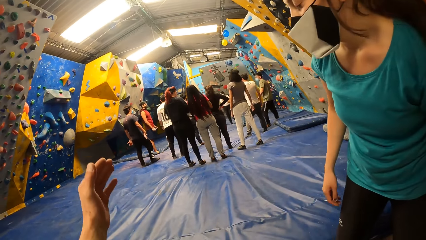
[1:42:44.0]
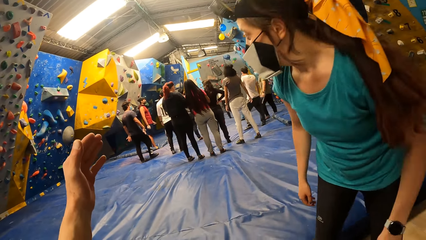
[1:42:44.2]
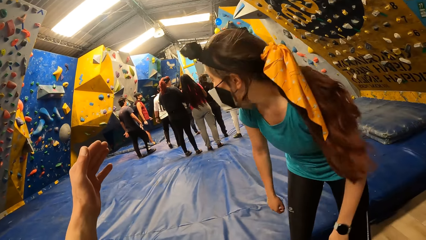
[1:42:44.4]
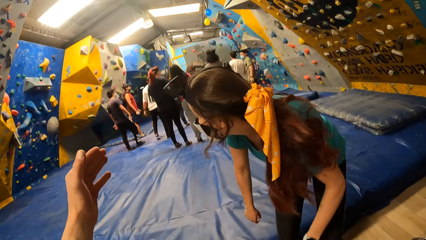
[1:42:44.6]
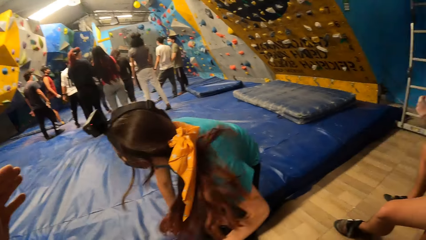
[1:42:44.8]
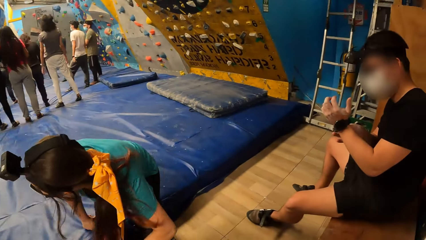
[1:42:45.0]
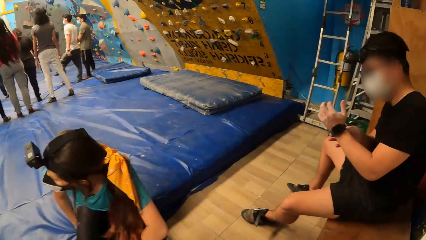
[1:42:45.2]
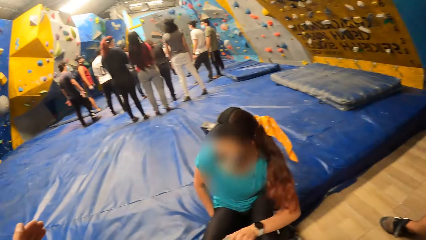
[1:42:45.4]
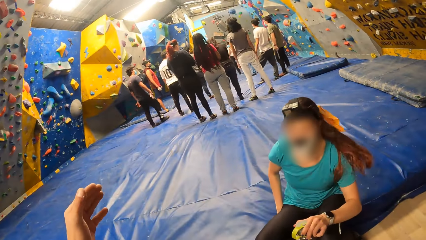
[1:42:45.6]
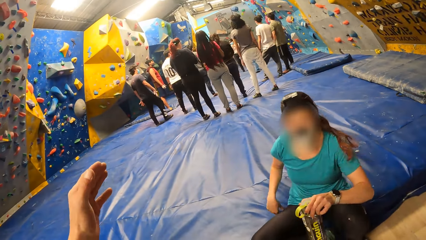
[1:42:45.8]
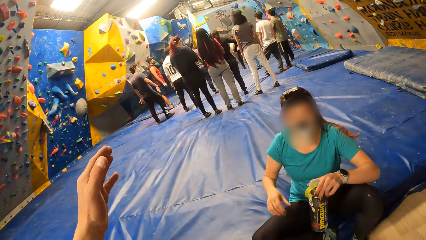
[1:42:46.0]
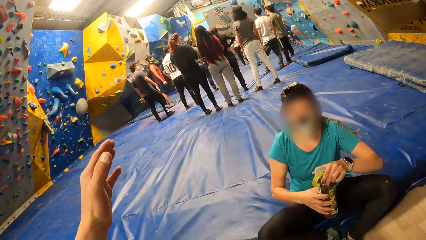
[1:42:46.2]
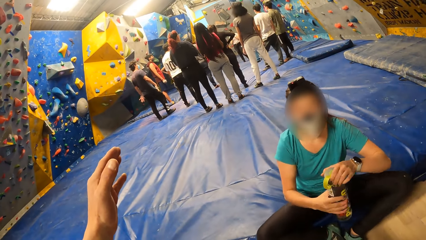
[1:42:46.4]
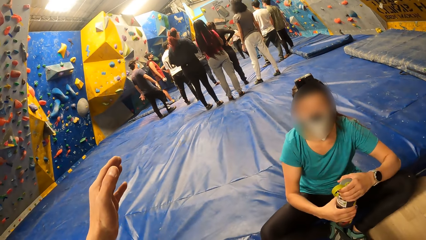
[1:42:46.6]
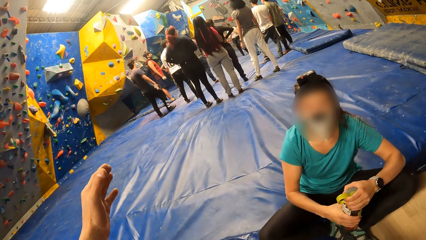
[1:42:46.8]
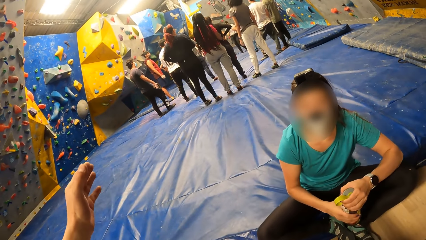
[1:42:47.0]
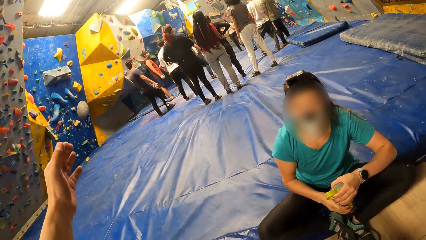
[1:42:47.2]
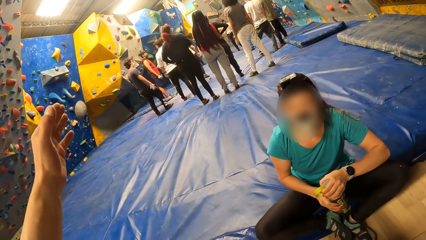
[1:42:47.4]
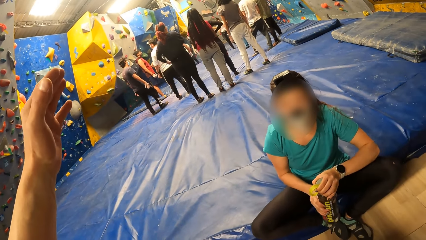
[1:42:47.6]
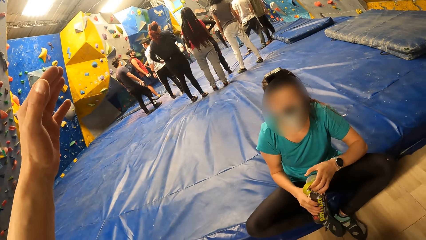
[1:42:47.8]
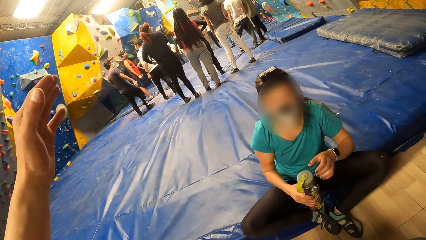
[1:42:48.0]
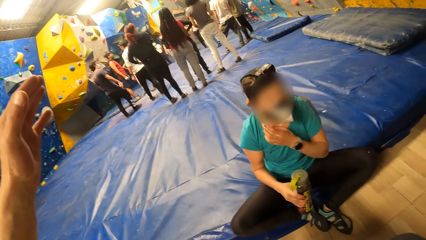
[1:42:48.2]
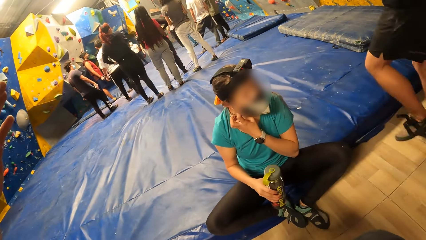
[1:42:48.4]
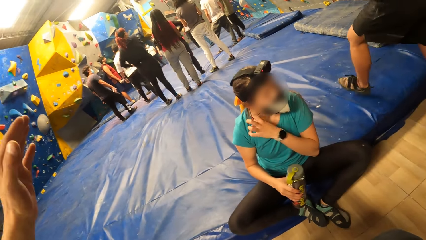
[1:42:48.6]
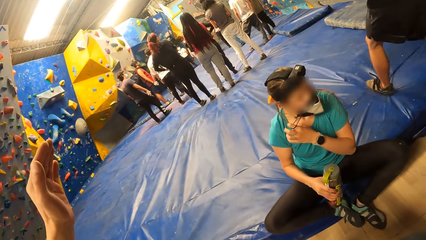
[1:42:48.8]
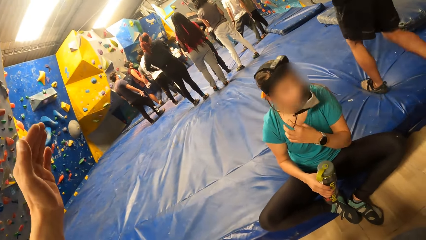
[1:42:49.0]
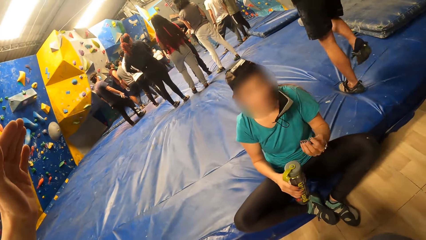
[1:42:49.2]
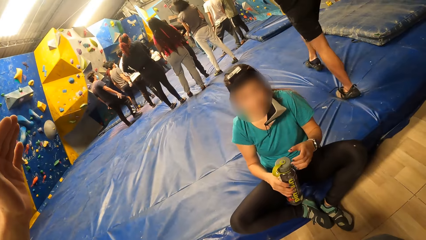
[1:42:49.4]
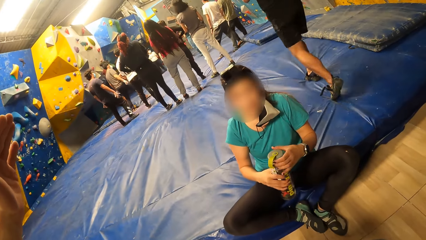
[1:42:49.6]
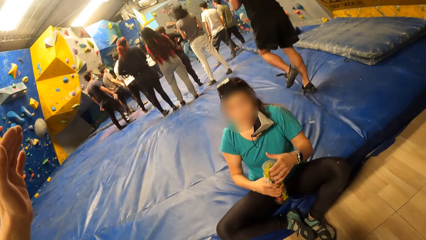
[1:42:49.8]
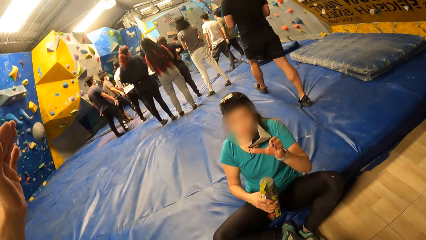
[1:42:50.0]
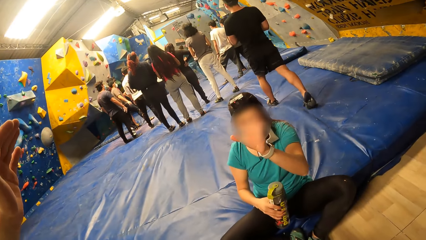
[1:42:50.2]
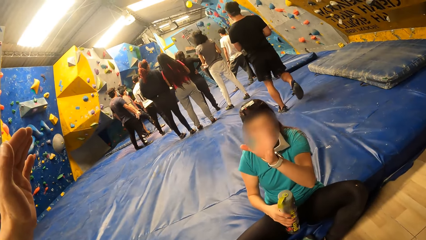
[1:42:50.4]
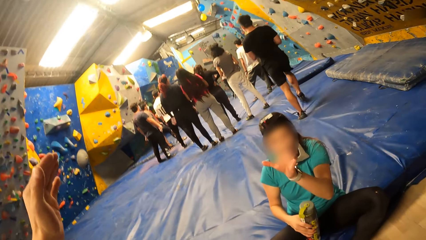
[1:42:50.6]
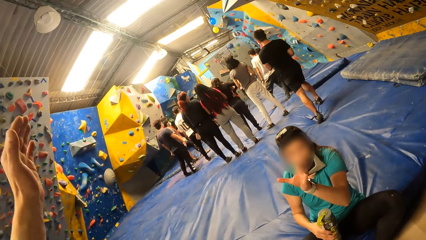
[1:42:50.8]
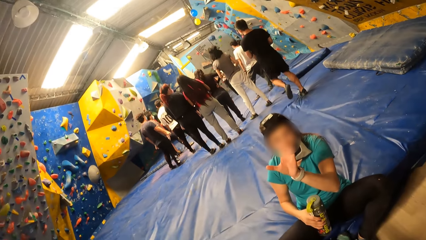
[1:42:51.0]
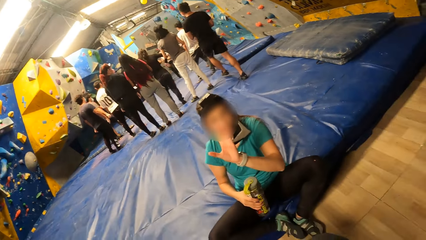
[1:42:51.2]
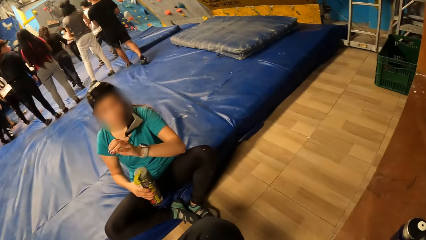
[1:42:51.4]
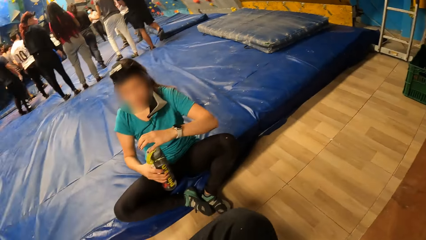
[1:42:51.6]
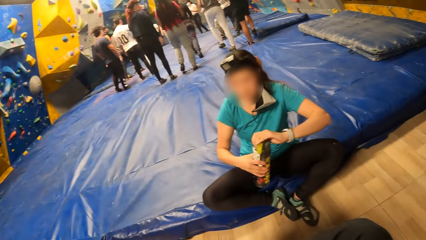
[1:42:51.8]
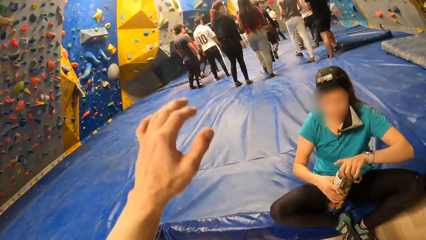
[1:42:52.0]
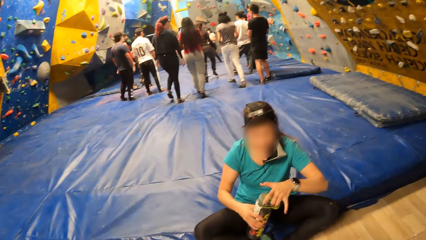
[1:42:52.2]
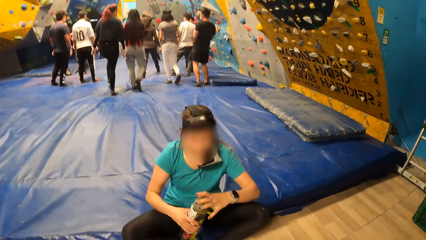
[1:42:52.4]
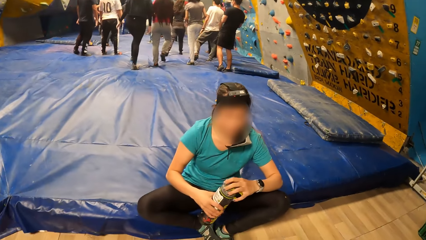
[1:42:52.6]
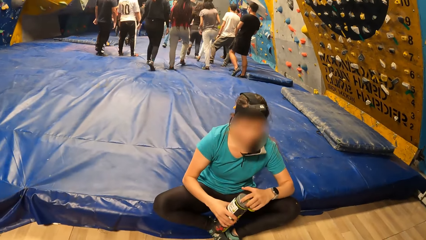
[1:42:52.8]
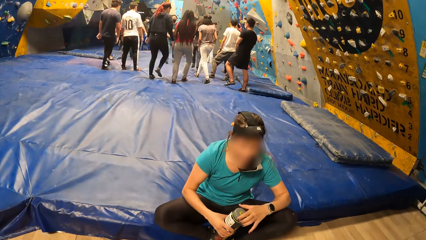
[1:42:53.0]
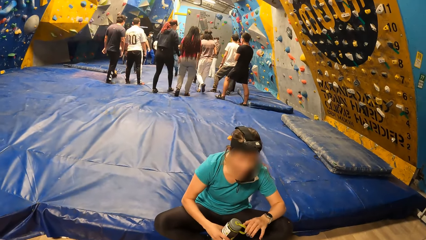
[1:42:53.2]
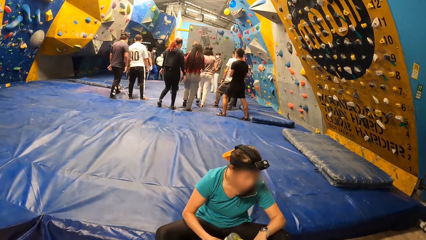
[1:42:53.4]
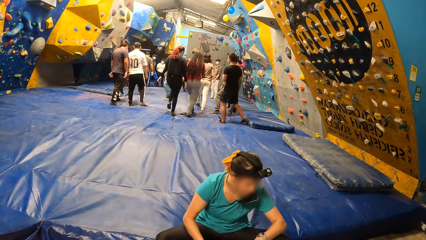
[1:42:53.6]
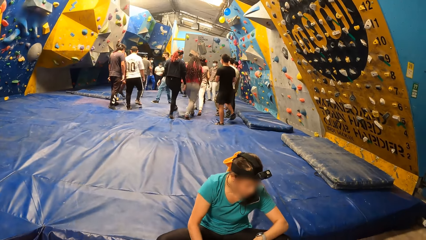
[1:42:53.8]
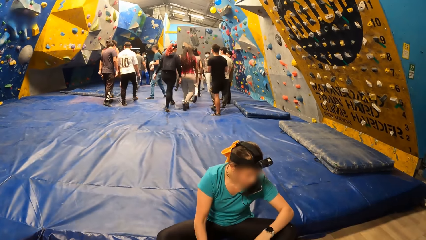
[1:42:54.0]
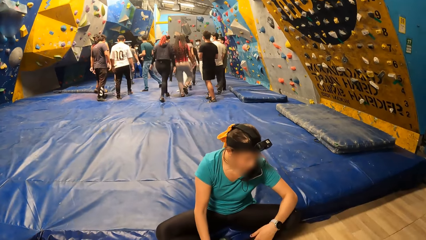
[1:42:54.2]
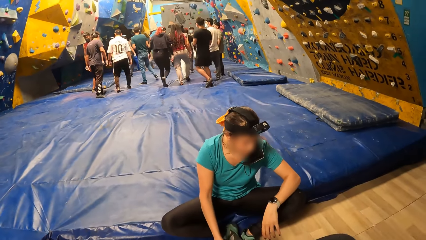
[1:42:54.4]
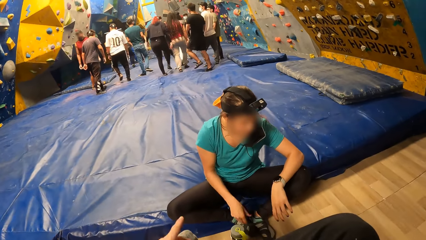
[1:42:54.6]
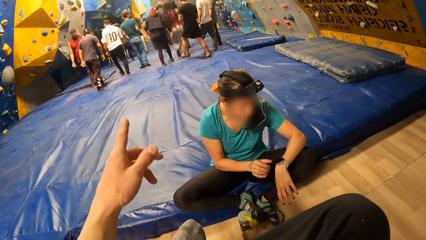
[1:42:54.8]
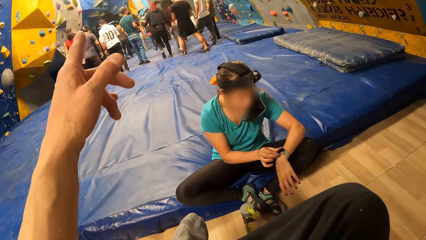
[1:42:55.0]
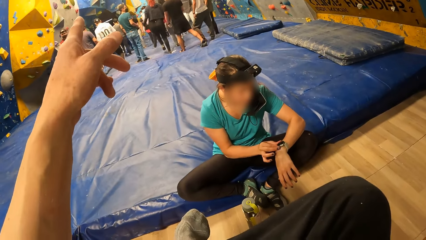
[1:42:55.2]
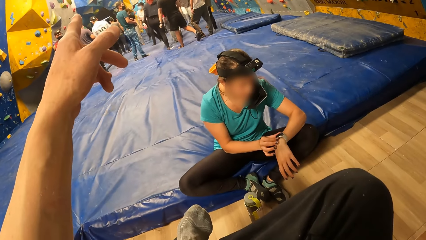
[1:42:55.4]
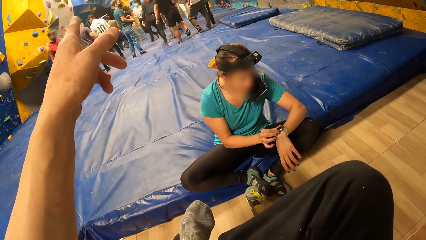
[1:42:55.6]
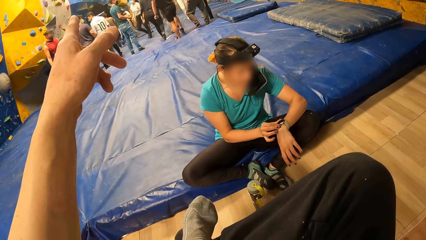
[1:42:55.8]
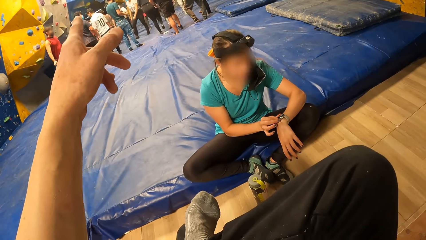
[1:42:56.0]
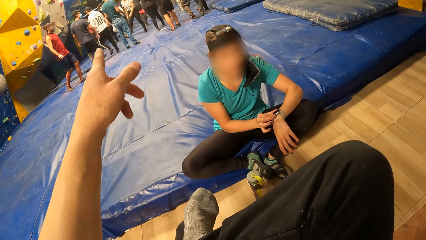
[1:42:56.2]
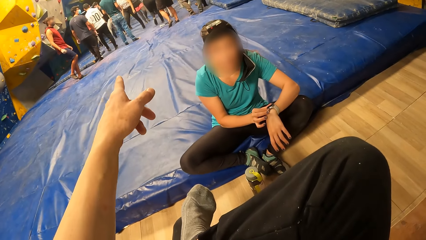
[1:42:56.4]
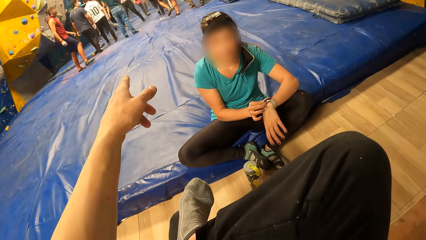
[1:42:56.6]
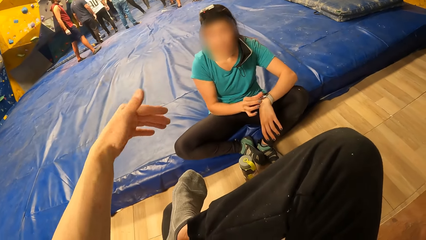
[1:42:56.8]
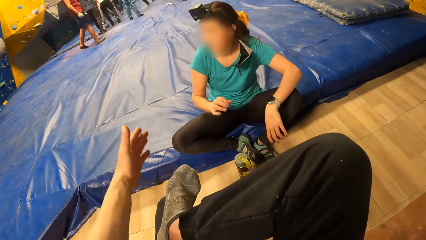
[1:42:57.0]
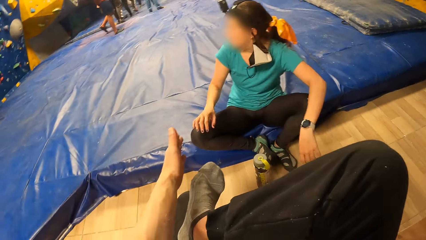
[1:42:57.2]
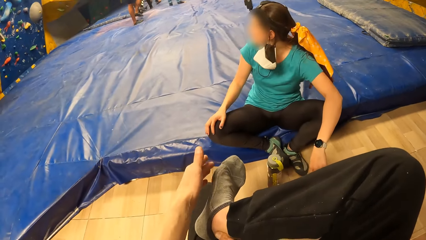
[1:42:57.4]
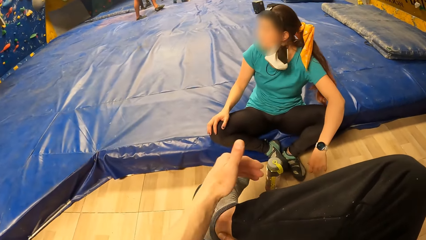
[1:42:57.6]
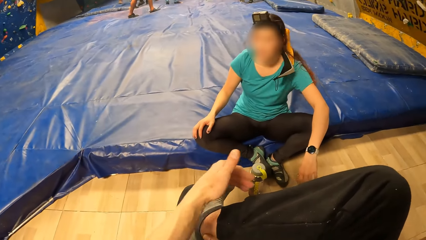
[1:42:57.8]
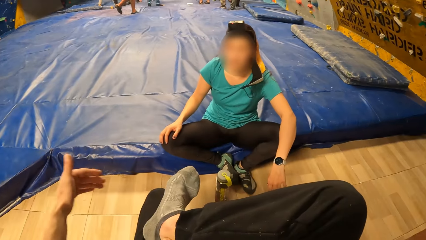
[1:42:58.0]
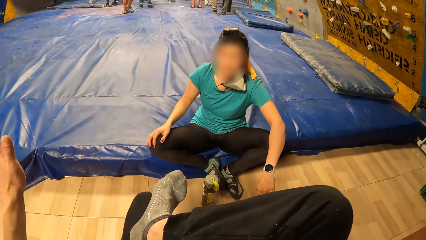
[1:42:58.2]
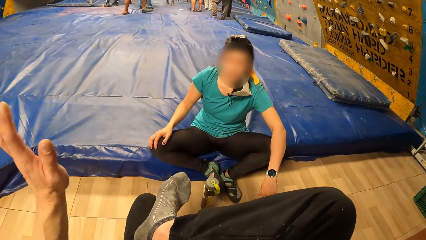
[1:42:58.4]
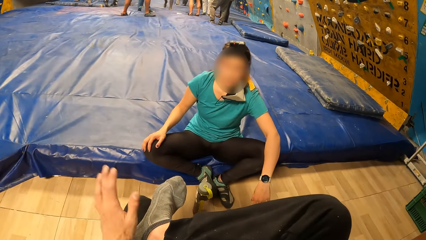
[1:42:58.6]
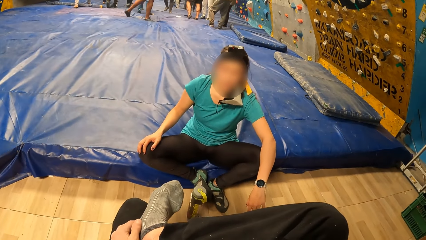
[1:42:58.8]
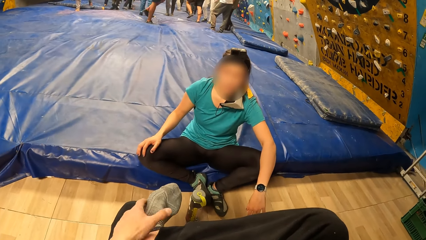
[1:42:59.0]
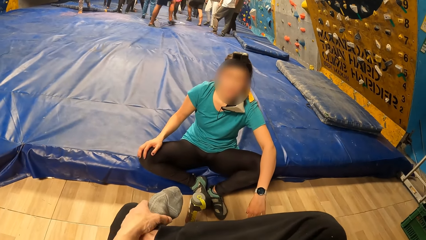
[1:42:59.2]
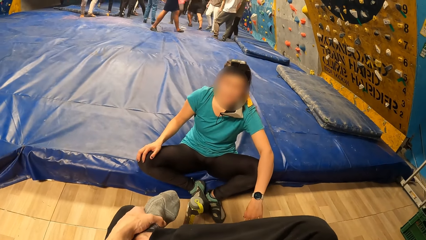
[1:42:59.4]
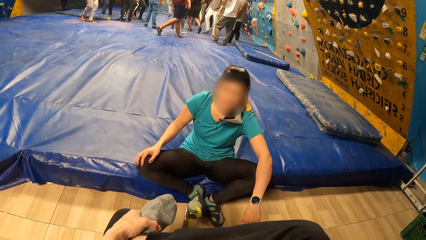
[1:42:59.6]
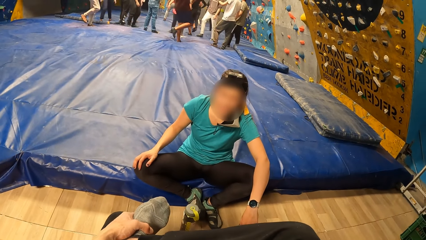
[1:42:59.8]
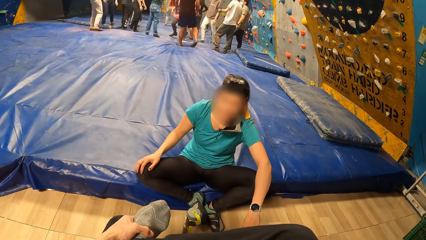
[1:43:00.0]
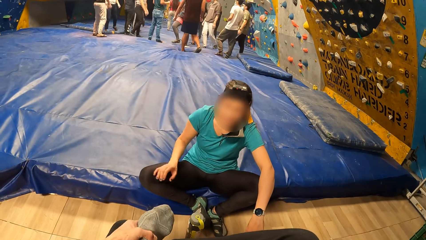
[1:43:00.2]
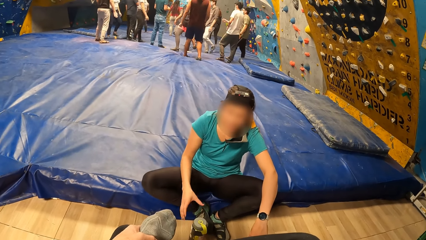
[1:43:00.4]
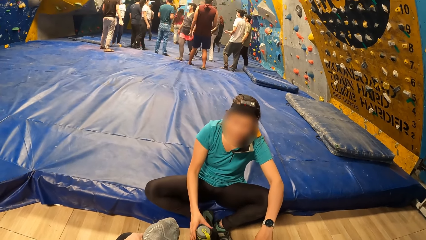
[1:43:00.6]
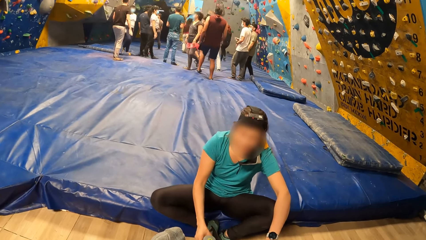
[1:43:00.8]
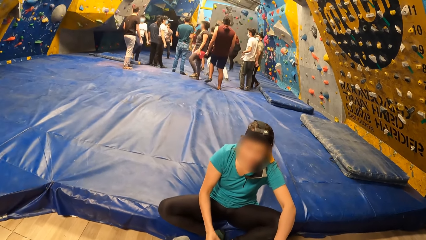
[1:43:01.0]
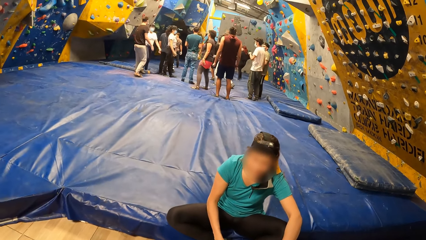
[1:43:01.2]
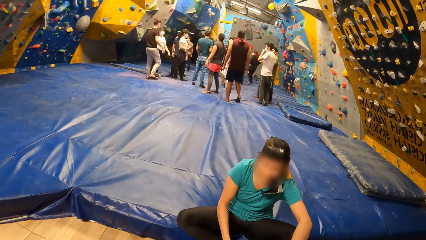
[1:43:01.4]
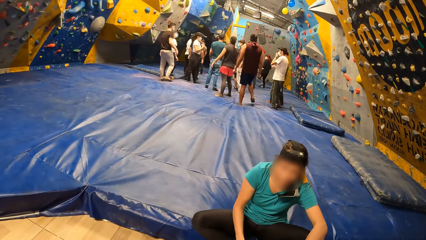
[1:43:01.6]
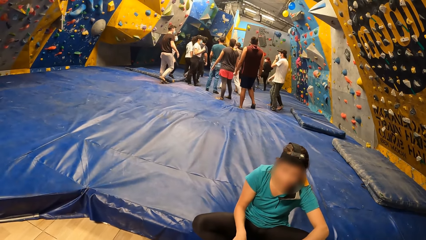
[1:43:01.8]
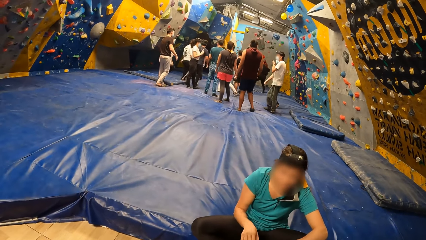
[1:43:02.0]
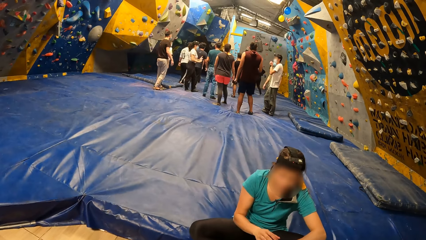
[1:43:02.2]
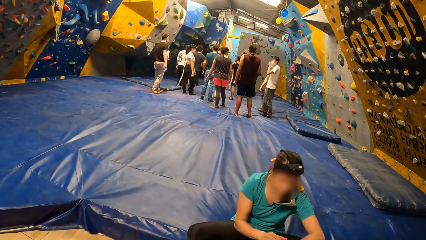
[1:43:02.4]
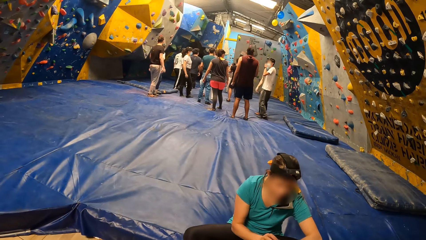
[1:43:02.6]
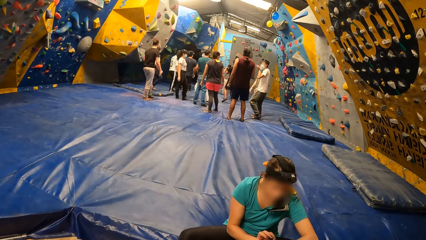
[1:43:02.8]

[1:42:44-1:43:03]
The camera wearer straightens the hand. A woman sits down on the trampoline floor. The woman holds a water bottle with both hands. The woman opens the water bottle in both hands with her right hand. The woman removes her left hand from the water bottle. The woman removes her nose mask with her left hand. The woman touches the water bottle with her left hand. The woman removes her left hand from the water bottle. The woman touches the water bottle with her left hand. The woman opens the water bottle in her right hand with her right hand. The woman puts the bottle down. The woman operates the wristwatch on her left wrist with her right hand. The camera wearer points a finger. The woman checks the watch and looks back. The camera wearer touches her foot. The woman holds the water bottle from the floor with her right hand.
